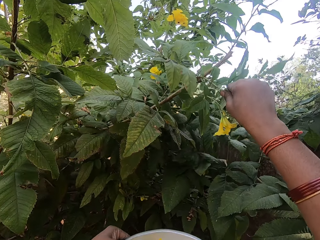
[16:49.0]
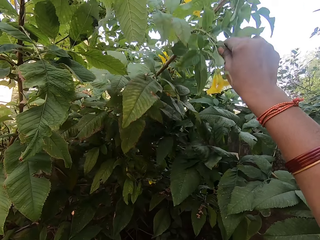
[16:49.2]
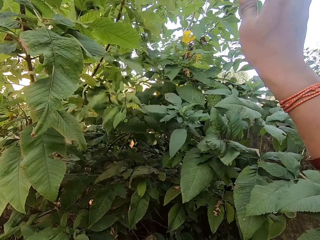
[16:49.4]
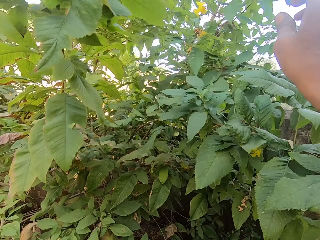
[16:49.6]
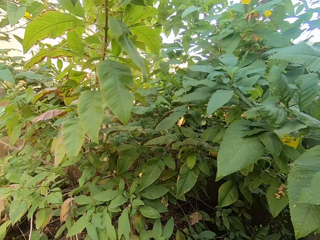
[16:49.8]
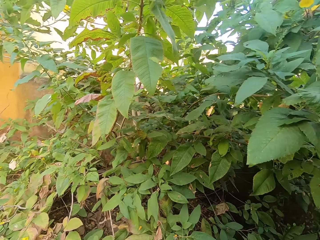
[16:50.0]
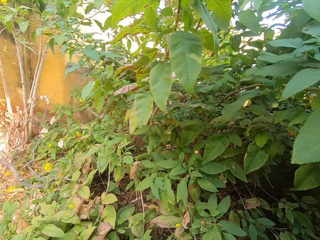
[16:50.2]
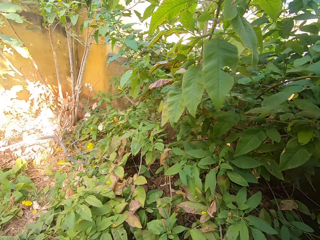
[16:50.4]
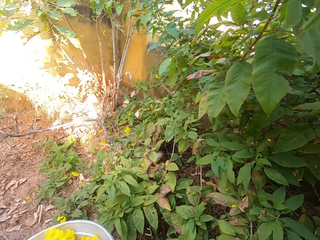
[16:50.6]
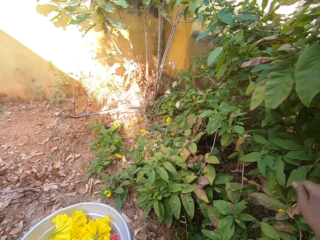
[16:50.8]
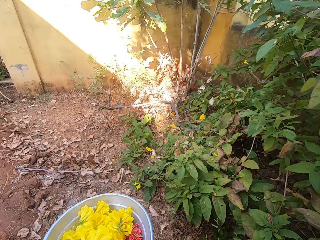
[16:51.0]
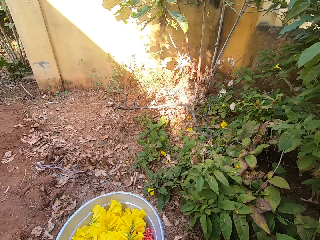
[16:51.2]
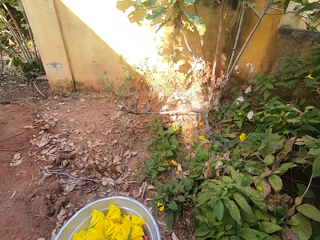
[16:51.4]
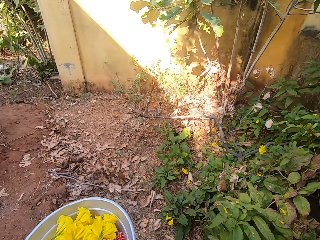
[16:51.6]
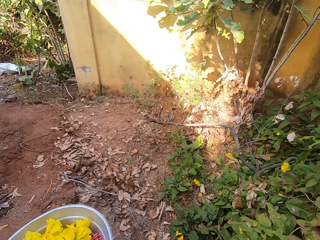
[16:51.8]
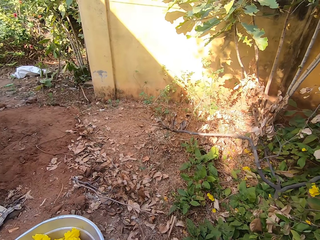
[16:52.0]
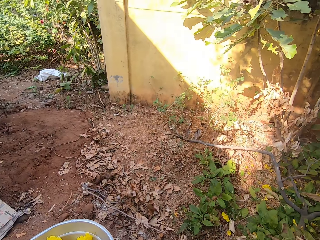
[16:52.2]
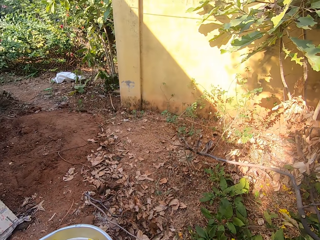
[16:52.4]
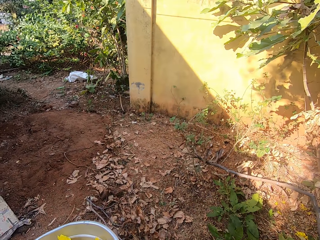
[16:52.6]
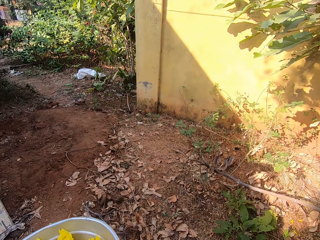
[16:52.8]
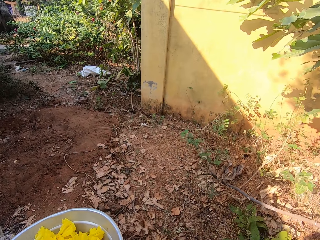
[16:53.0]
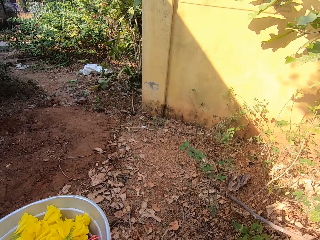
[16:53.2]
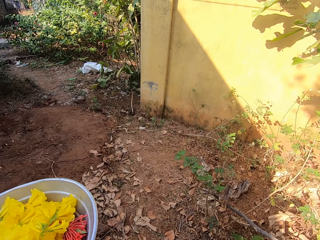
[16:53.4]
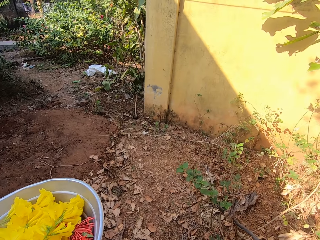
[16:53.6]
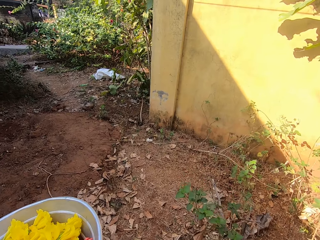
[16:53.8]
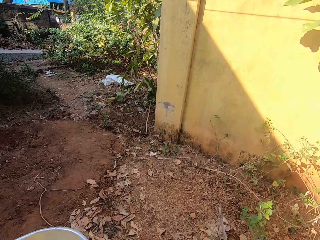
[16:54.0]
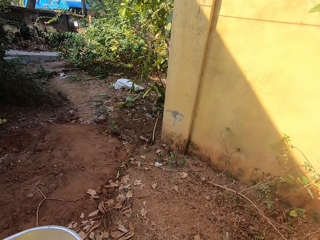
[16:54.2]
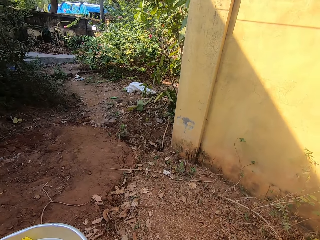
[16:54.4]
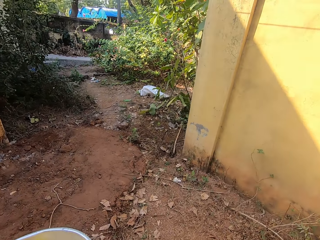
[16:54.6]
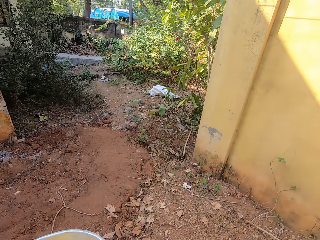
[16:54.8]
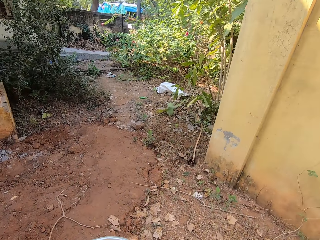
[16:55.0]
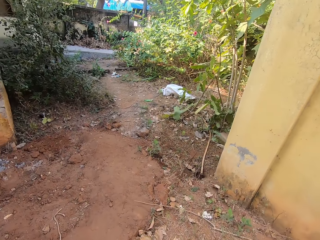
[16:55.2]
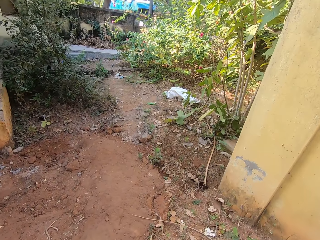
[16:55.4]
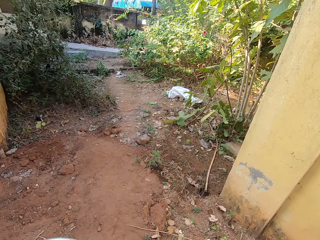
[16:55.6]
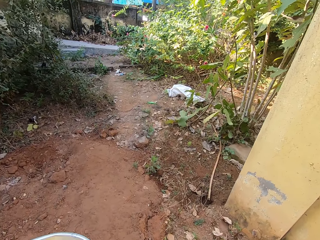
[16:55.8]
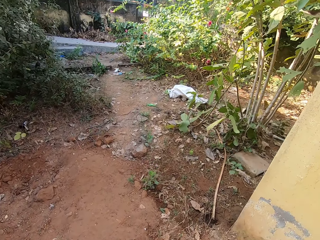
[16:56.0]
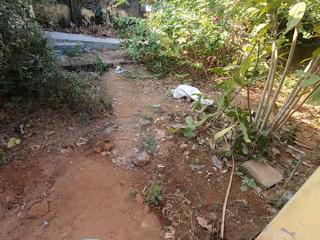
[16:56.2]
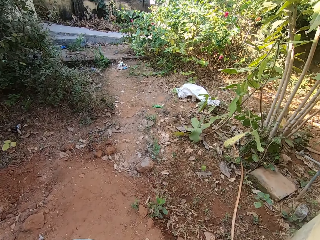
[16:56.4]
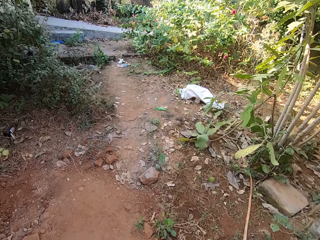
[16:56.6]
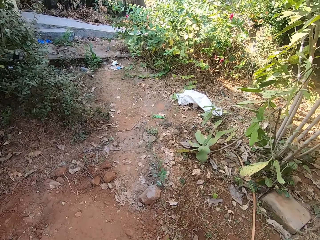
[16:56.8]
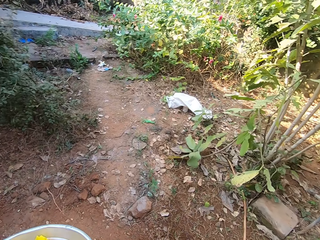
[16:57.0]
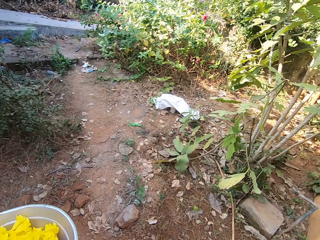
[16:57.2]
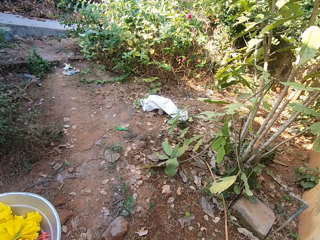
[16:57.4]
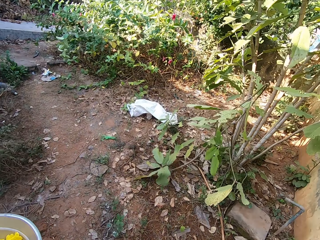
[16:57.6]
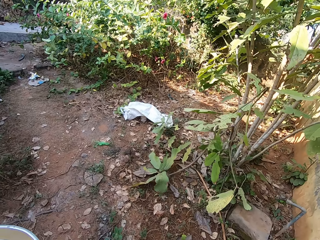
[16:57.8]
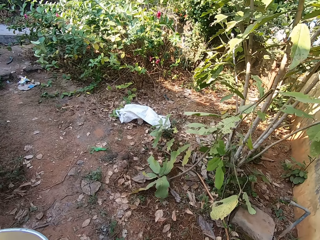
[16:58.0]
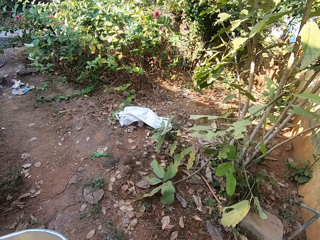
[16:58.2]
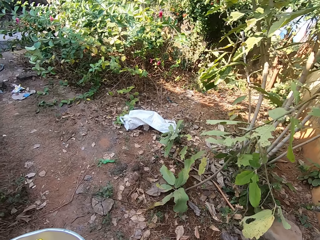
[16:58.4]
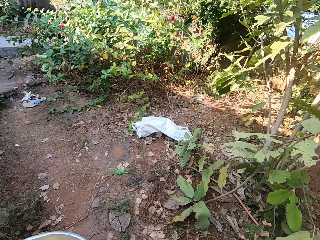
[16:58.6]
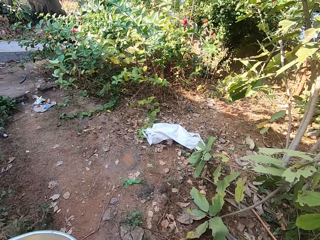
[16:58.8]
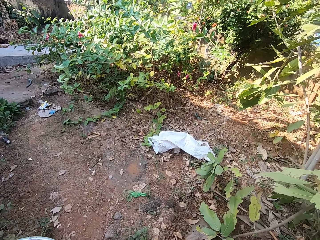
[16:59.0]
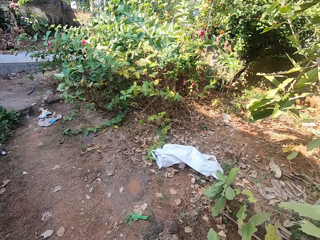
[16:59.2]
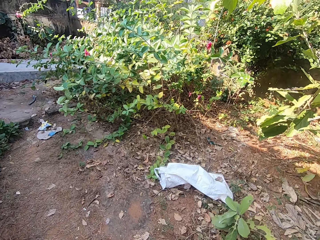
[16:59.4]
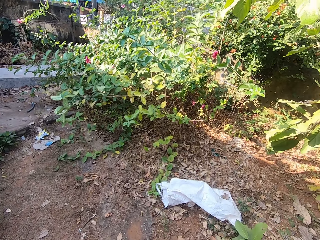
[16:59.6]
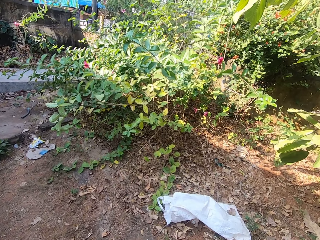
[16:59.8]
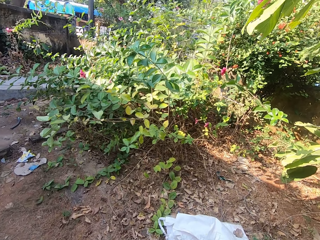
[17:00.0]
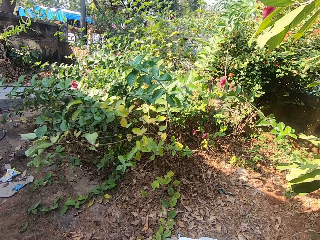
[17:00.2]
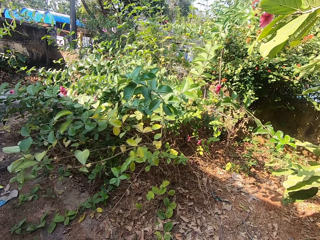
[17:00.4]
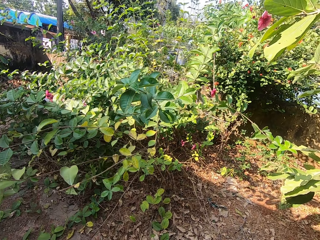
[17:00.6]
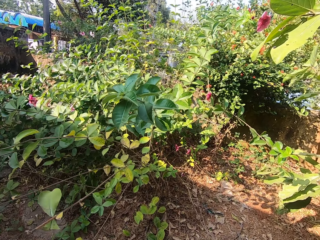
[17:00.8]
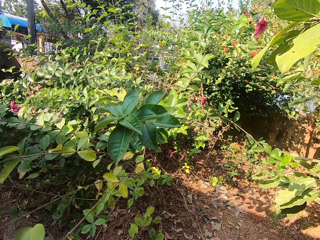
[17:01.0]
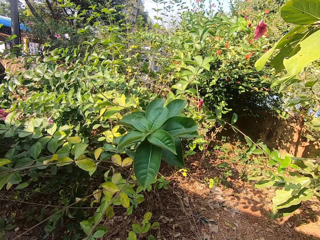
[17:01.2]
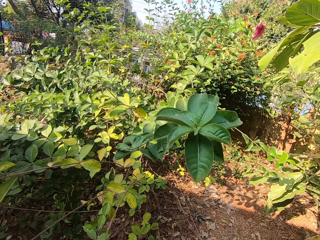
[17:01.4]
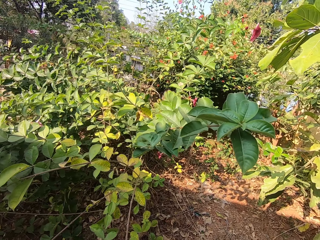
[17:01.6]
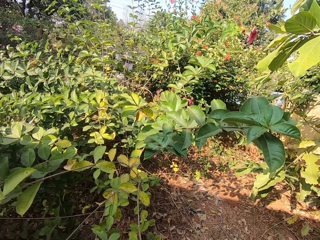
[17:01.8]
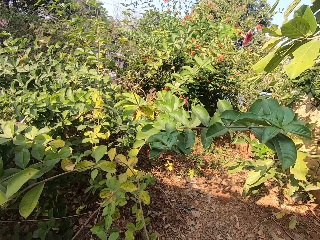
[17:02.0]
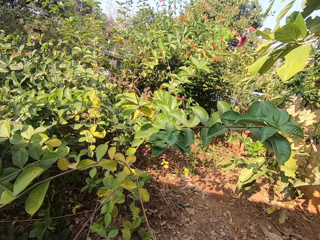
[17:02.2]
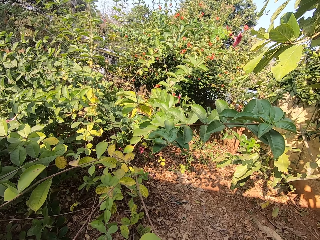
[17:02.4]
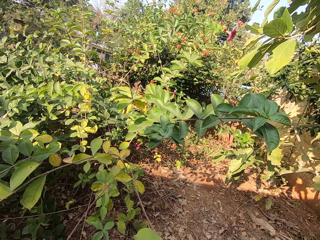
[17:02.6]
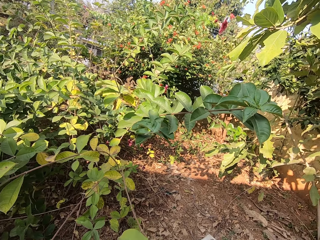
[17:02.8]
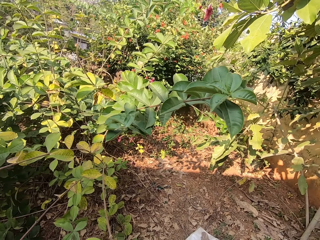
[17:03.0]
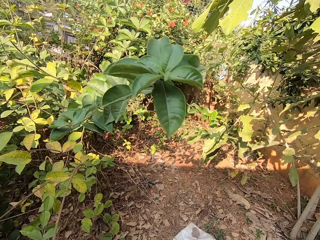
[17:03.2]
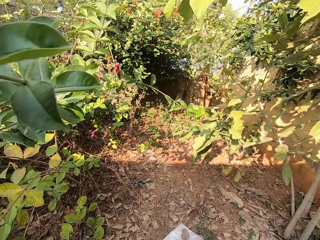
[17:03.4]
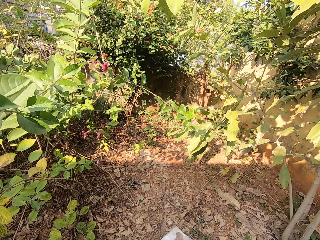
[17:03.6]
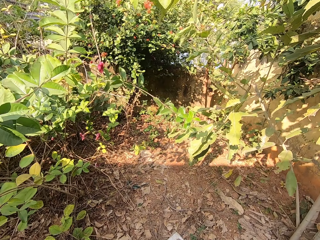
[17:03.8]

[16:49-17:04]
The camera wearer grabs another tree branch with his hand. He removes his hand from the branch. He moves around. He turns around. He walks to the other side of the garden. He looks at the plant.

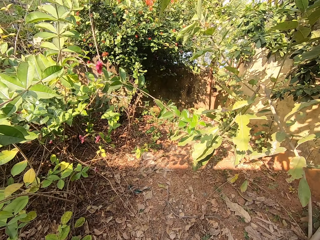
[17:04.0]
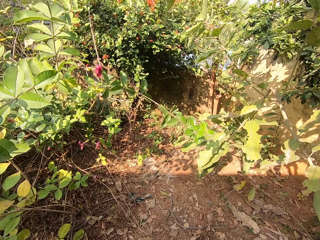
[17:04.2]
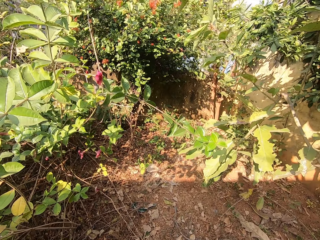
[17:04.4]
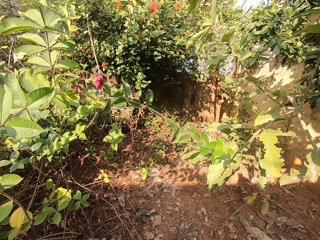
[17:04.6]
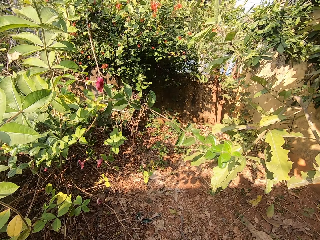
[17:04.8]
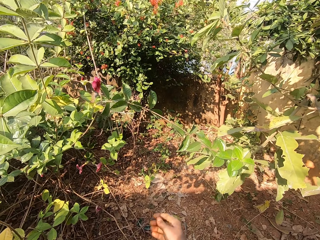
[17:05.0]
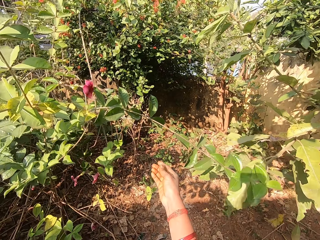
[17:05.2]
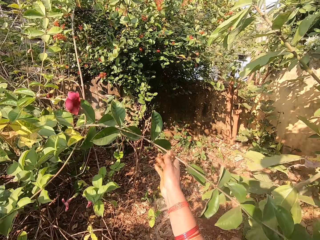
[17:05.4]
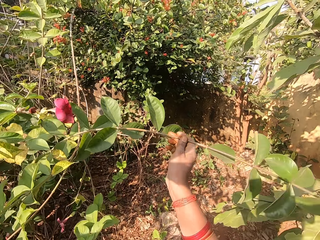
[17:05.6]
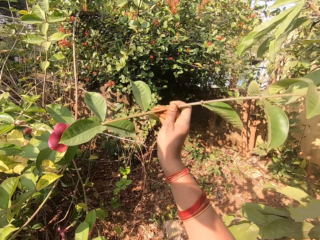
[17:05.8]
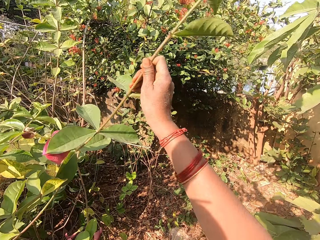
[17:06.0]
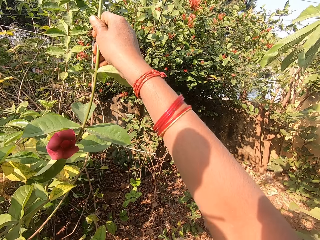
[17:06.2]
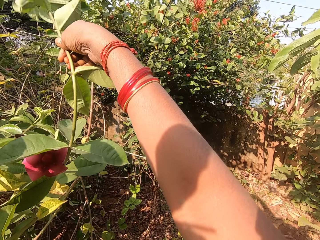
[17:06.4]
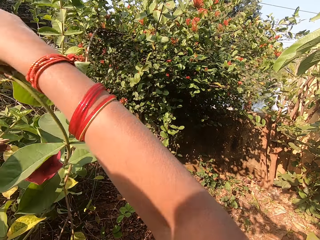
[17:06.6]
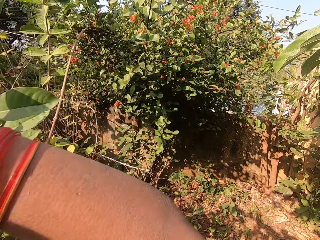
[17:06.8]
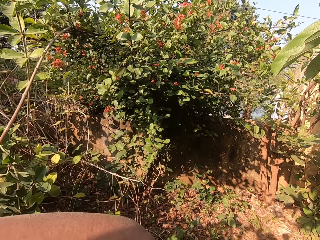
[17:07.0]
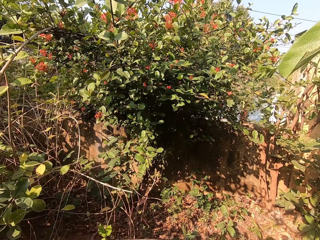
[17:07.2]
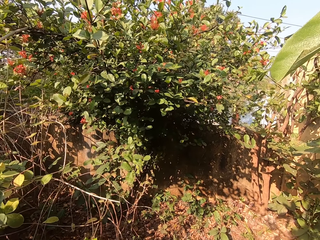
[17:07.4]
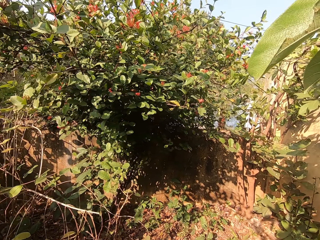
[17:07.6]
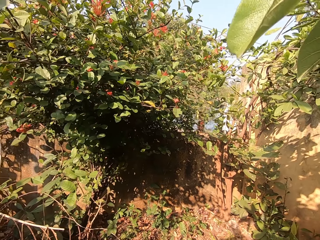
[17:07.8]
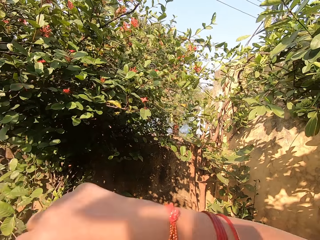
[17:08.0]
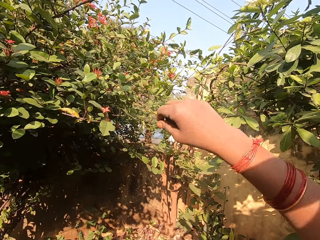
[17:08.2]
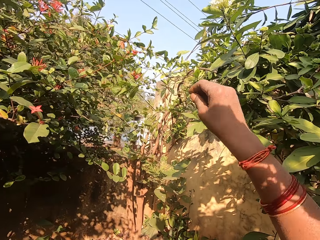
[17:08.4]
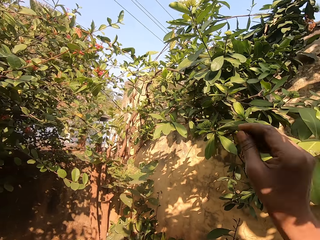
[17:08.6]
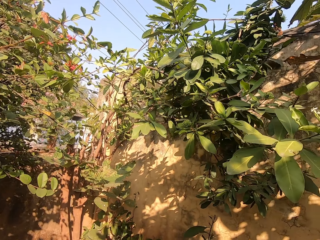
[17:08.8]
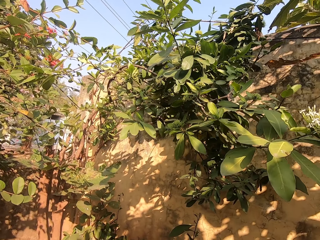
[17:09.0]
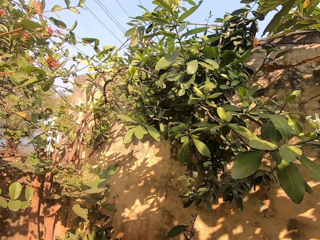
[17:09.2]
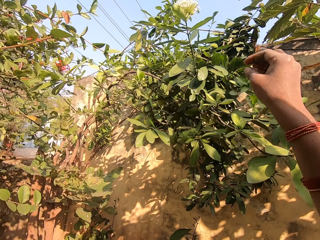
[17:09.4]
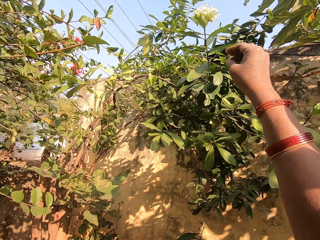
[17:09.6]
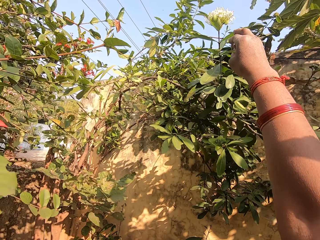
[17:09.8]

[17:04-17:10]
The camera wearer moves a tree branch with his hand.
